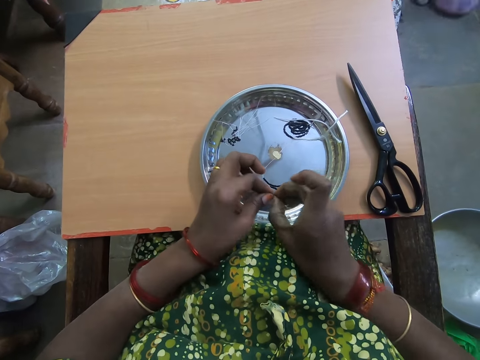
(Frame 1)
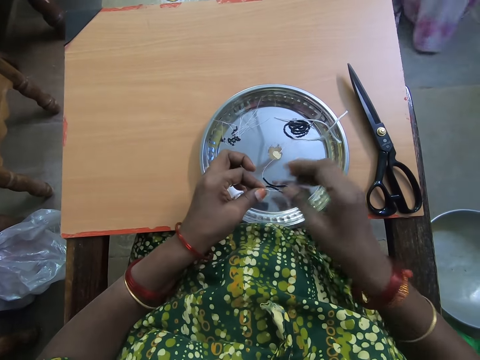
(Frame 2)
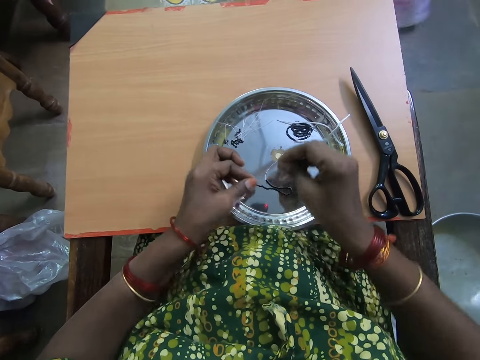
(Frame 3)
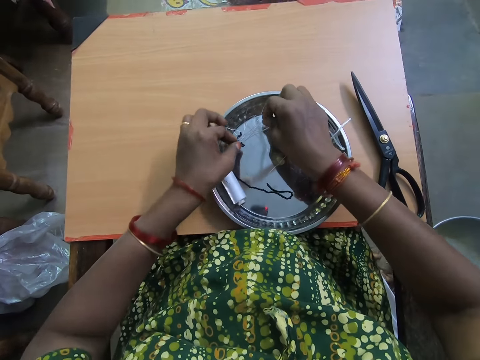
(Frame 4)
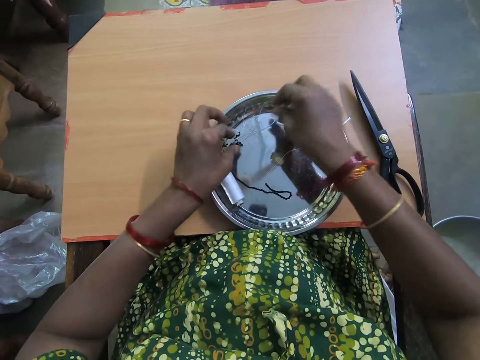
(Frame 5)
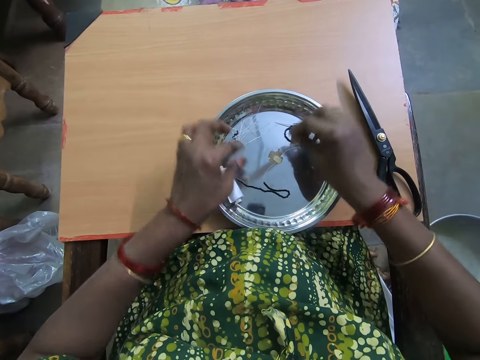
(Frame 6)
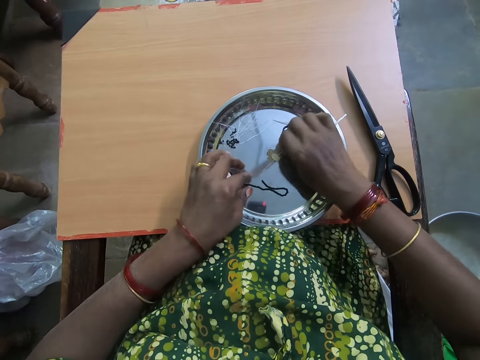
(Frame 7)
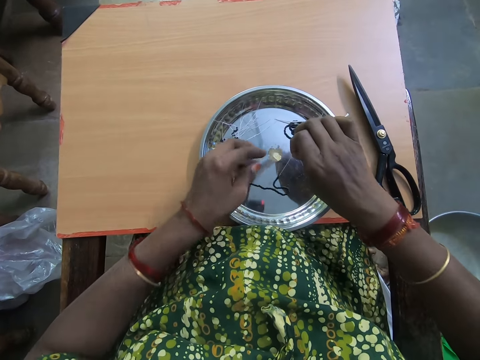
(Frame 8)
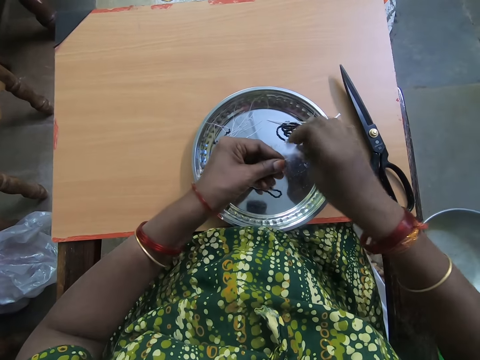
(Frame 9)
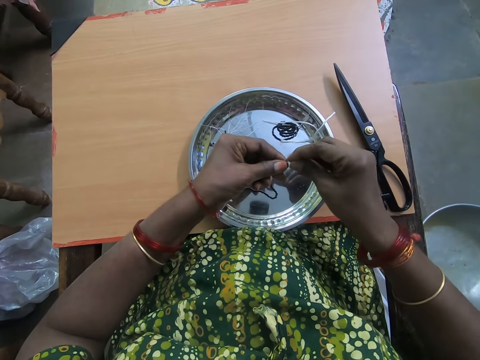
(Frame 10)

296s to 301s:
The camera wearer drops the beaded thread on the plate with both hands. She picks up the thread from the plate with her right hand and passes the thread to her left hand.

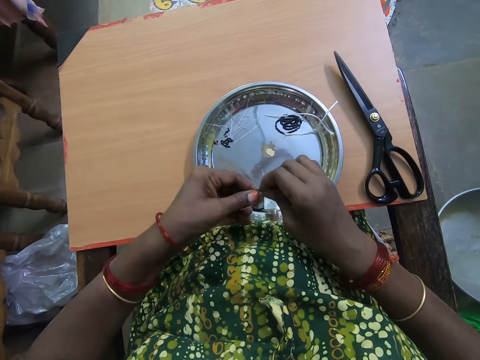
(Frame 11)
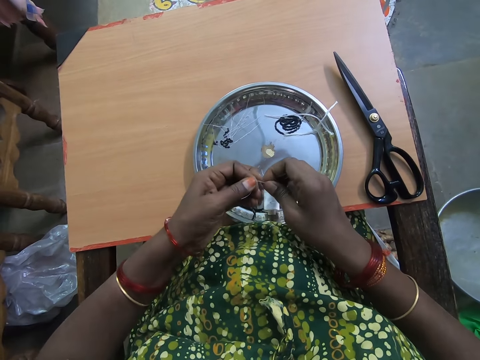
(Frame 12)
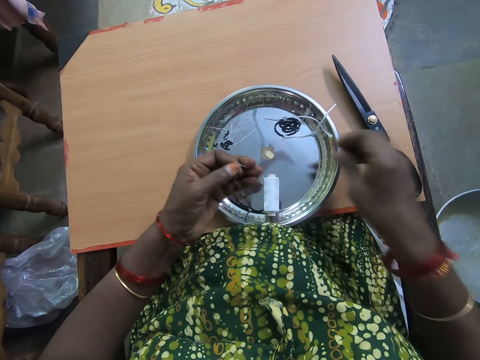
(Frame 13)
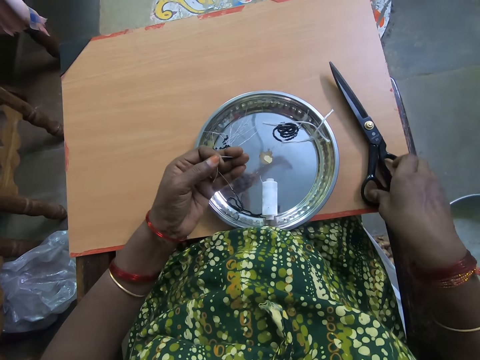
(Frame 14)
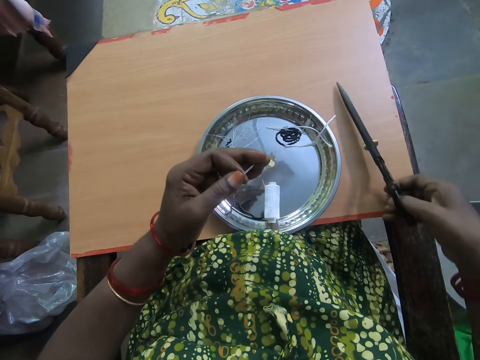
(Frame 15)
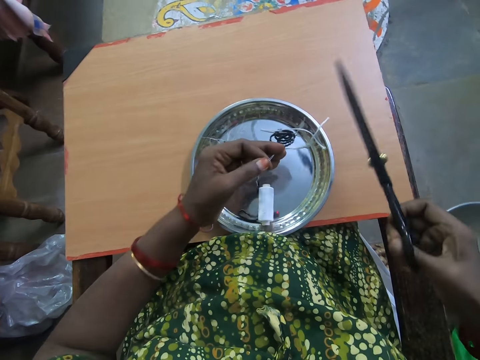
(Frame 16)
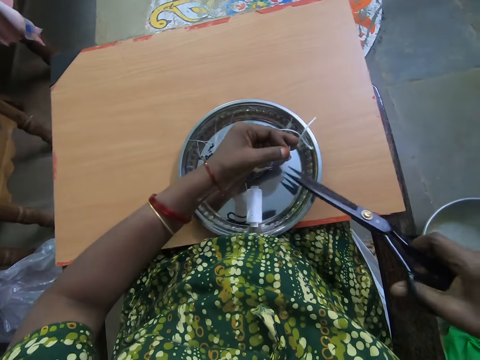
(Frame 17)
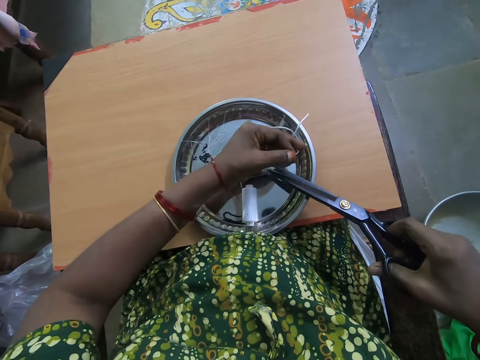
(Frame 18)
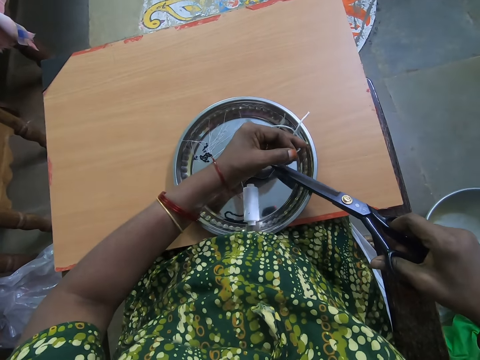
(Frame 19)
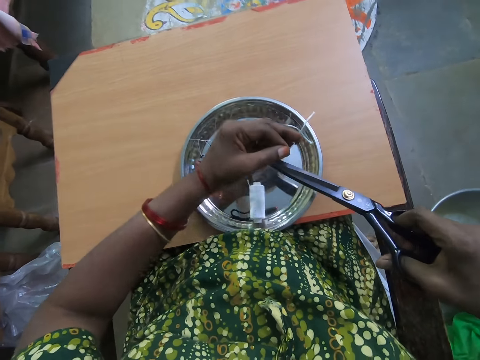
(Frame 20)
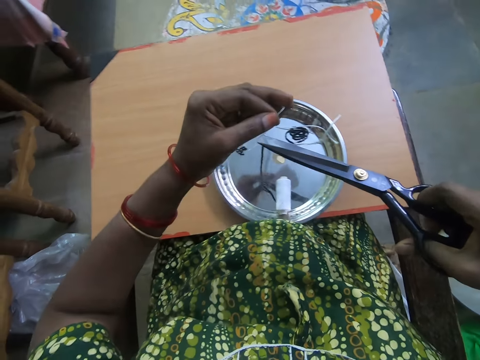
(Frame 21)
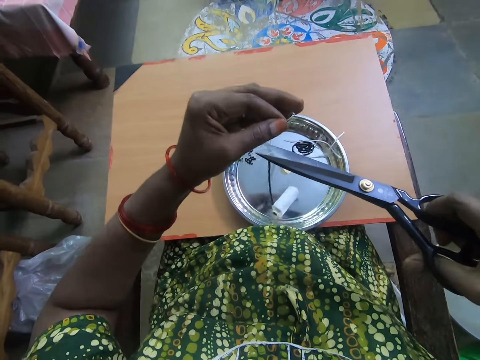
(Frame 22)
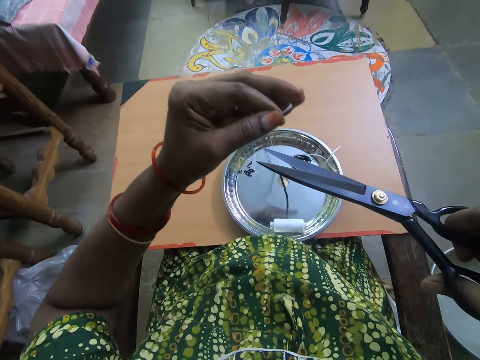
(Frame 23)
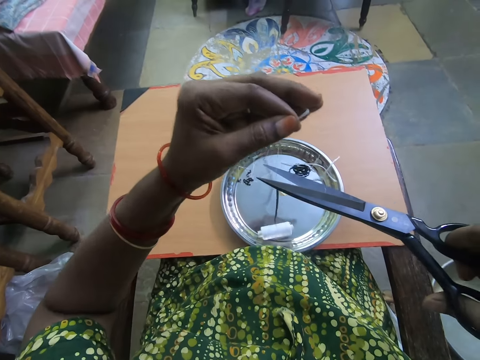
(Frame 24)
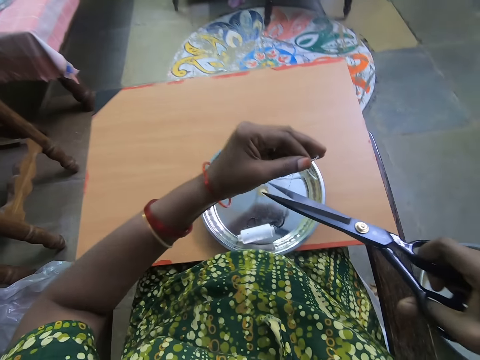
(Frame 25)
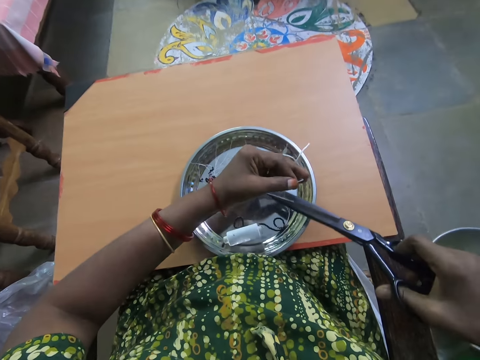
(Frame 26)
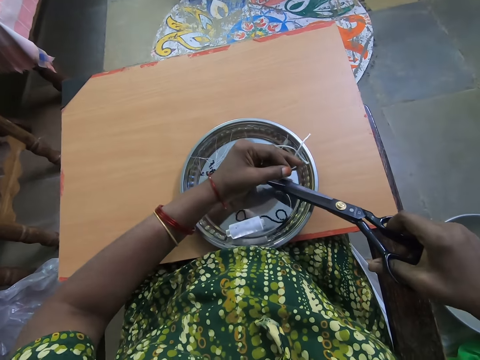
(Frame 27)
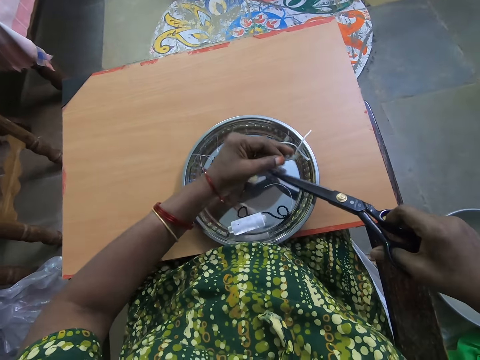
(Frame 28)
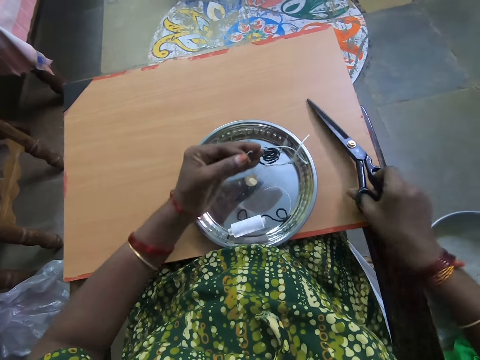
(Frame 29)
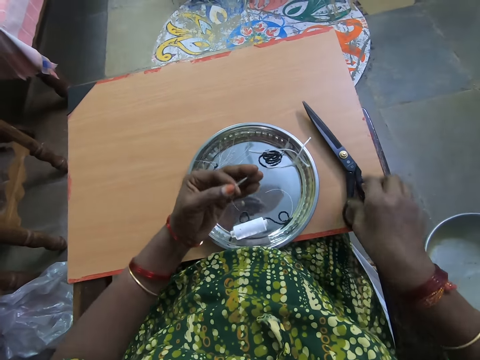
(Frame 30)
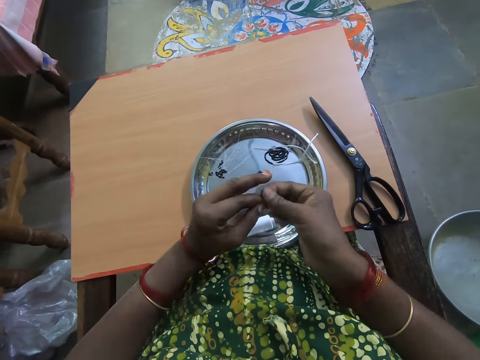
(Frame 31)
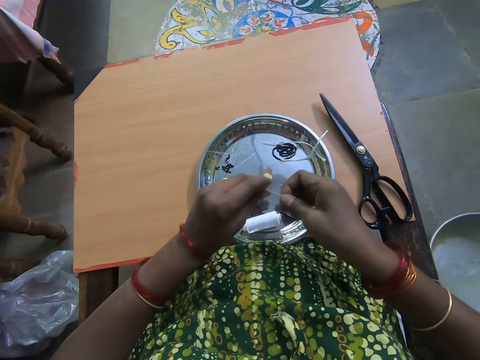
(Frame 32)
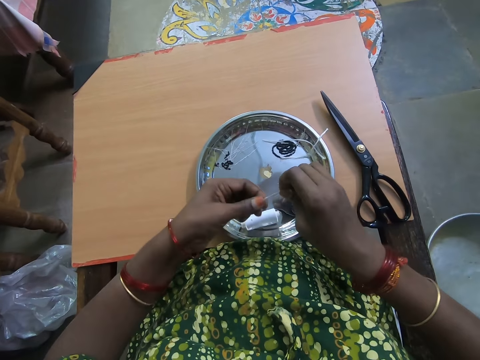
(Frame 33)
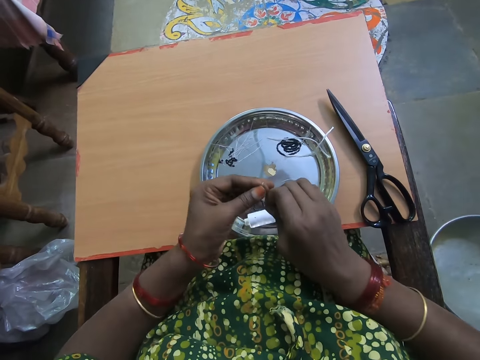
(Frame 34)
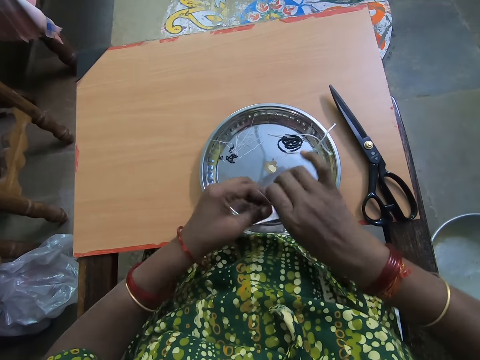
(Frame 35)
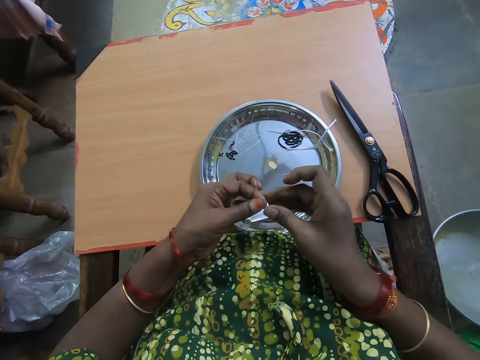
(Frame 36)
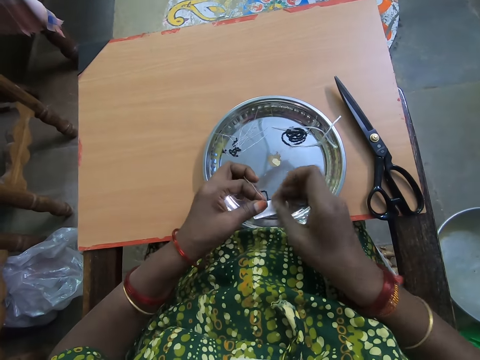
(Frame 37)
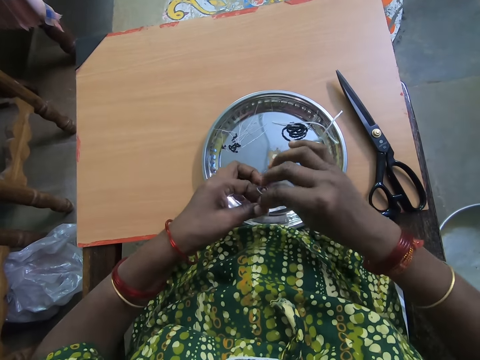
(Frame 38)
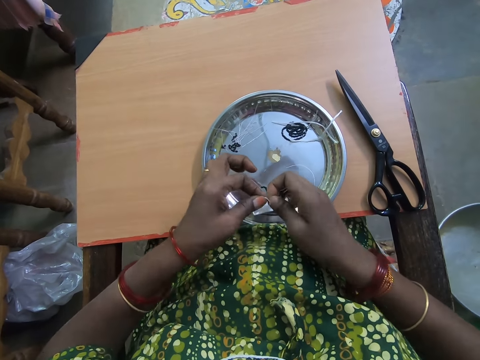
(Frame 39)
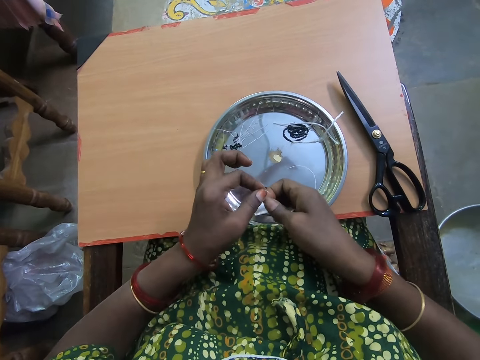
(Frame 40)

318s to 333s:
The camera wearer holds the tip of the thread with her left fingers. She picks up the scissors from the table with her right hand. She cuts the thread with the scissors. She raises the beaded thread up in her left hand. She drops the beaded thread down with her left hand. She cuts the thread with the scissors. She drops the scissors on the table. She ties the thread with both hands. She folds the polyester yarn on the table.

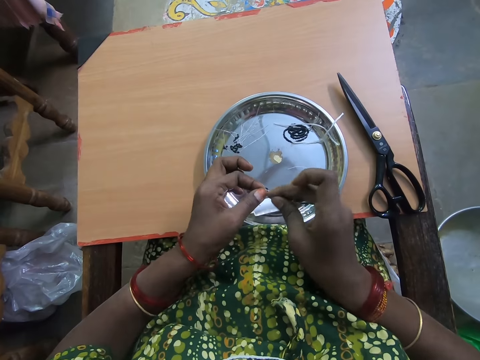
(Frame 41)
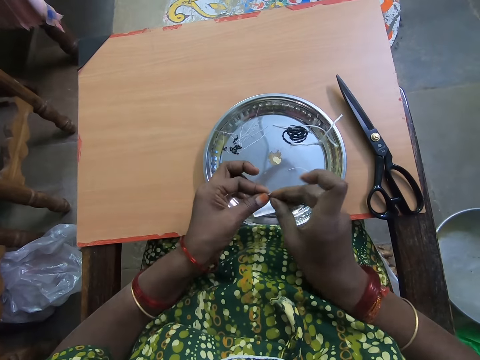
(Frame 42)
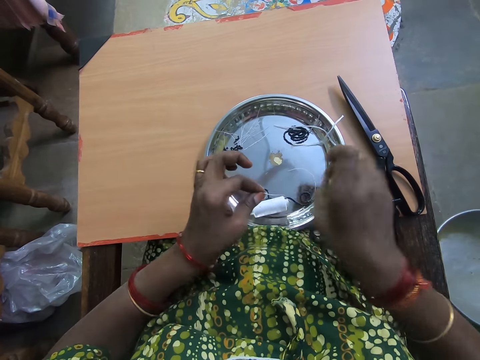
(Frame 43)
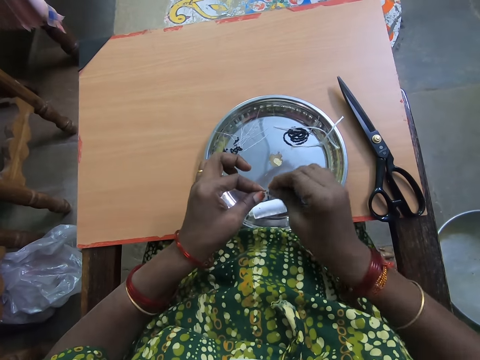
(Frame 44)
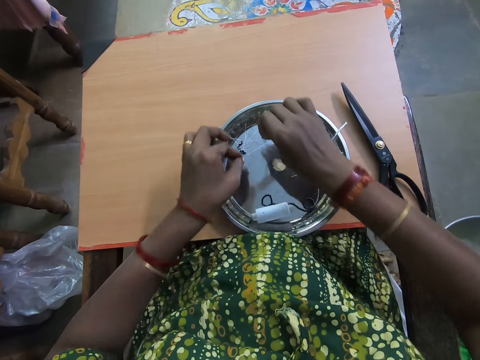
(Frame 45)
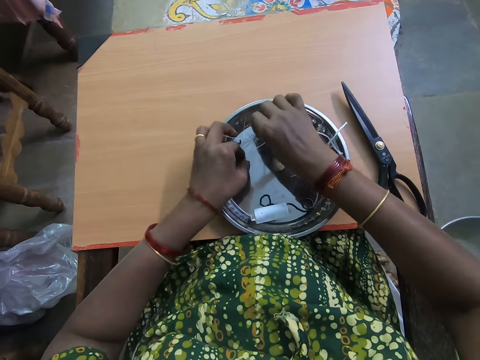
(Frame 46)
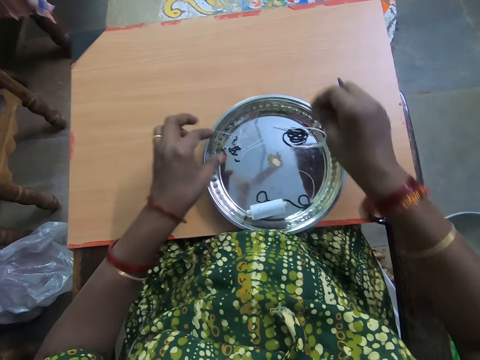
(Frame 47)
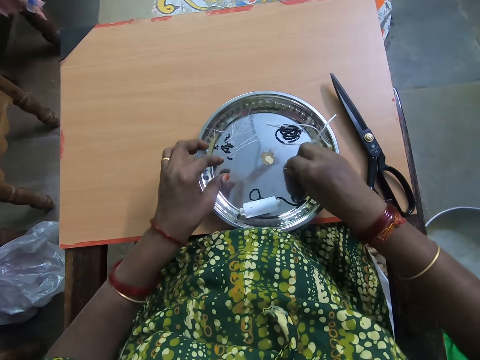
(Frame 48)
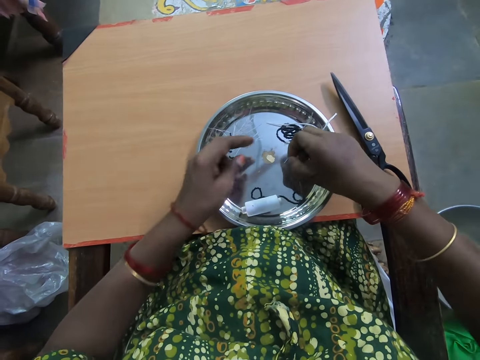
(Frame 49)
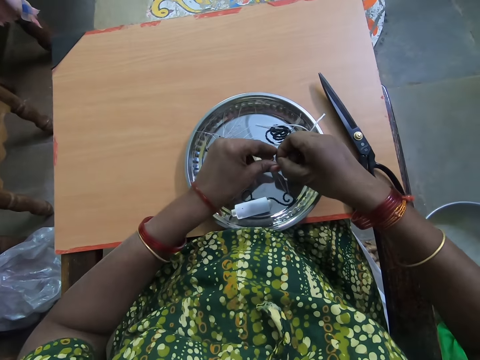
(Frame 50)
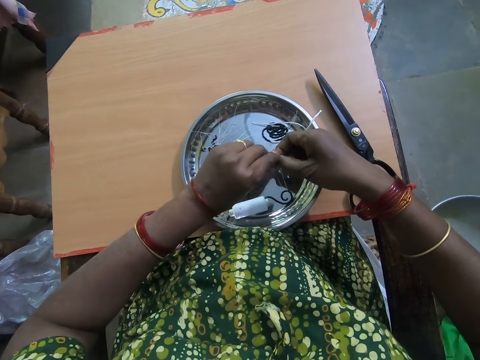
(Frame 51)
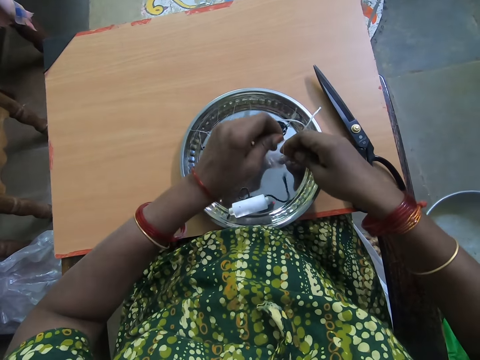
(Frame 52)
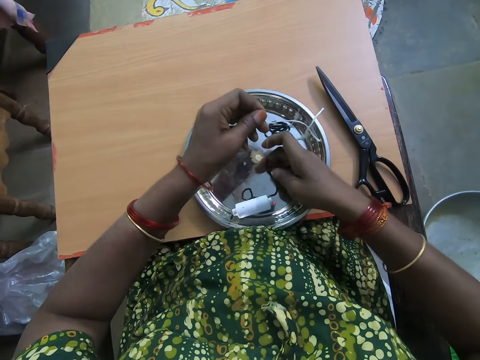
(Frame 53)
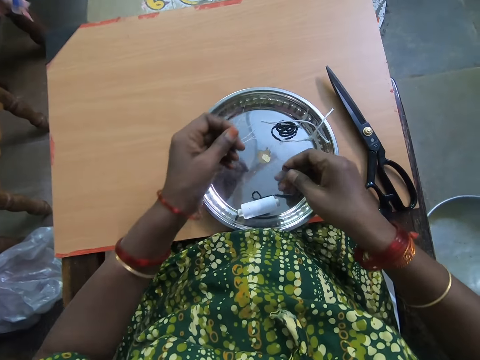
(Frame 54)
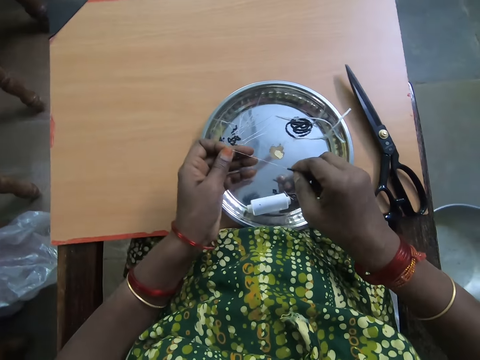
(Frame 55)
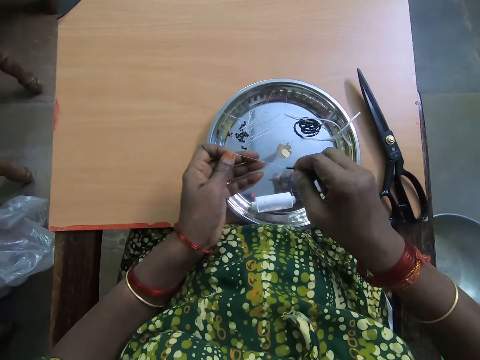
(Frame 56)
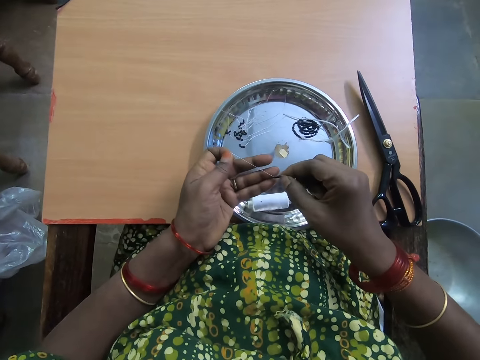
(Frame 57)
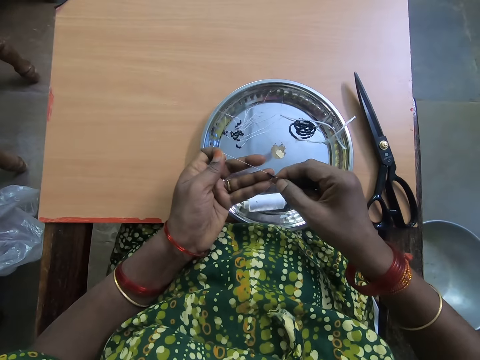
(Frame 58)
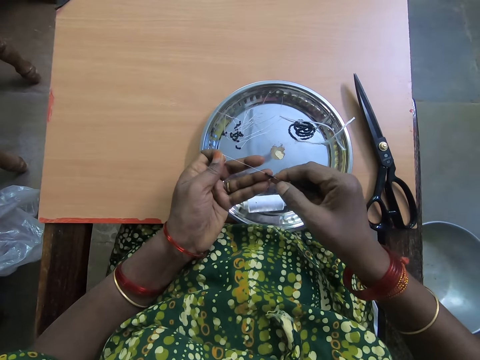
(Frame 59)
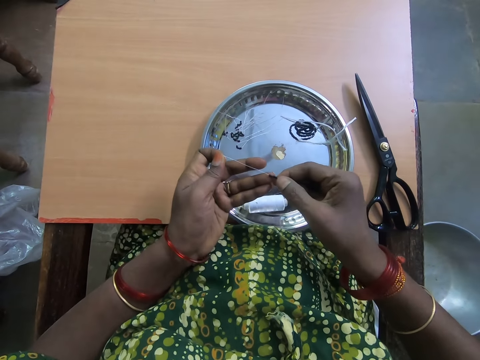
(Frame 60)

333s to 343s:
The camera wearer drops the beaded thread on the plate with both hands. She picks up the thread from the plate with her right hand. She passes the thread to her left hand. She folds the polyester yarn on the table. She separates beads in the thread with her right hand. She puts the beads in the polyester yarn.
